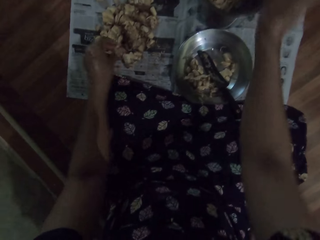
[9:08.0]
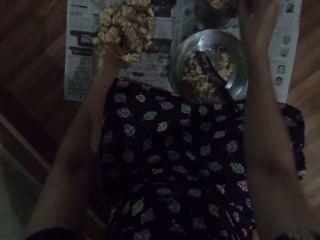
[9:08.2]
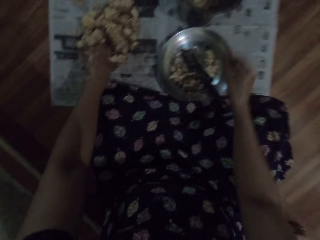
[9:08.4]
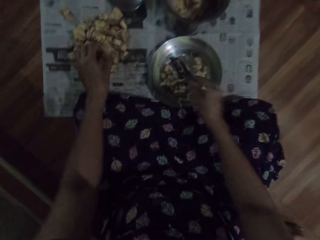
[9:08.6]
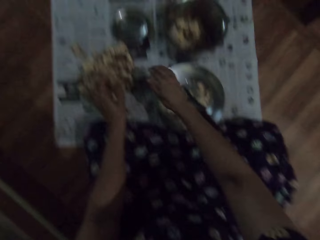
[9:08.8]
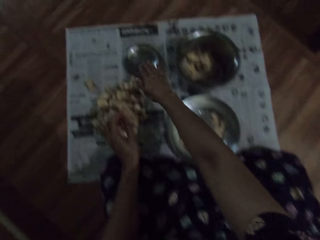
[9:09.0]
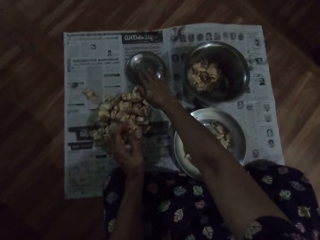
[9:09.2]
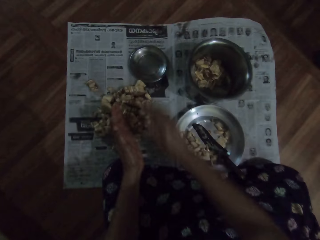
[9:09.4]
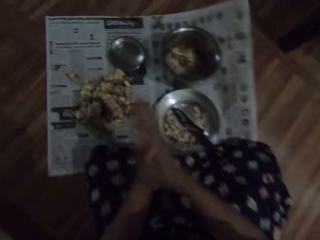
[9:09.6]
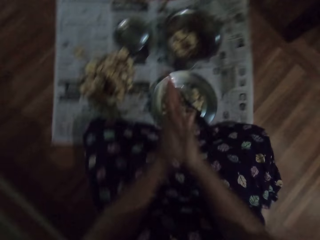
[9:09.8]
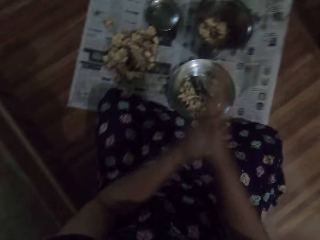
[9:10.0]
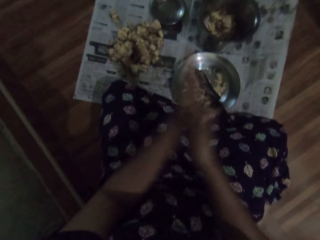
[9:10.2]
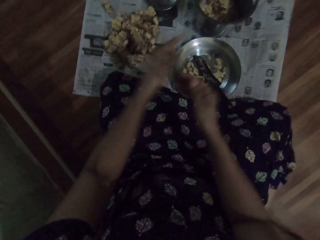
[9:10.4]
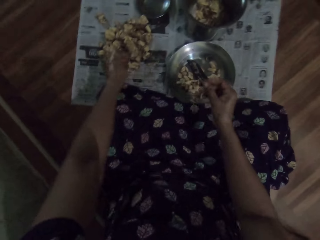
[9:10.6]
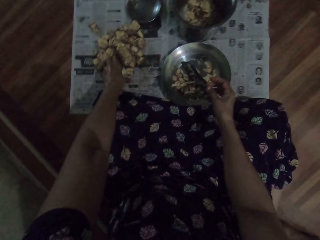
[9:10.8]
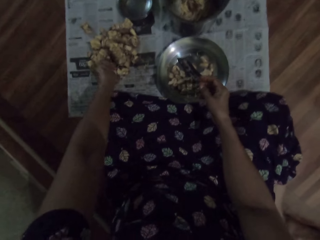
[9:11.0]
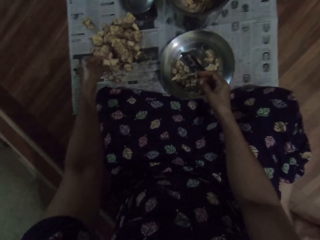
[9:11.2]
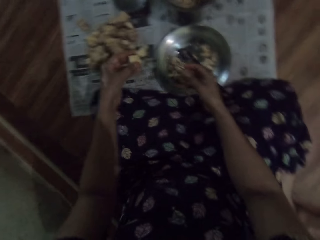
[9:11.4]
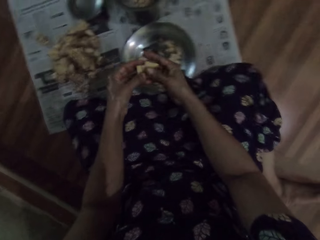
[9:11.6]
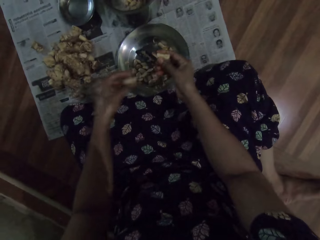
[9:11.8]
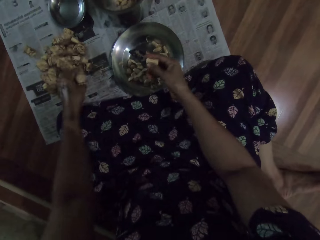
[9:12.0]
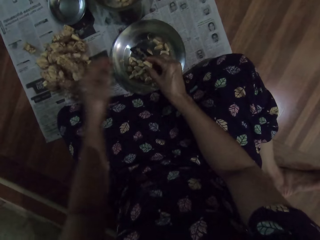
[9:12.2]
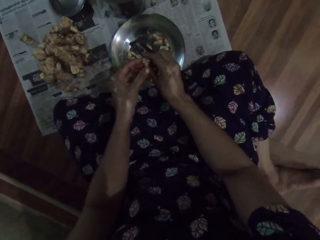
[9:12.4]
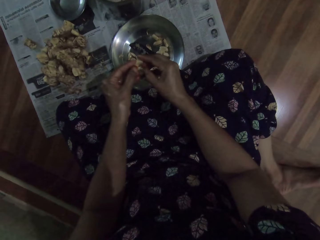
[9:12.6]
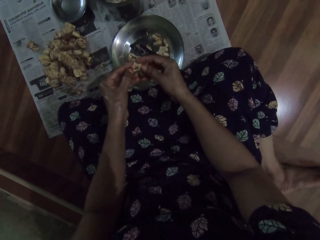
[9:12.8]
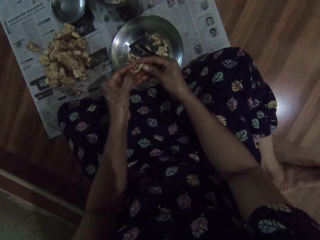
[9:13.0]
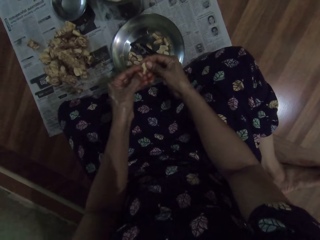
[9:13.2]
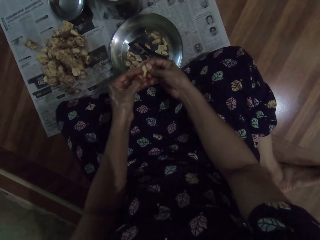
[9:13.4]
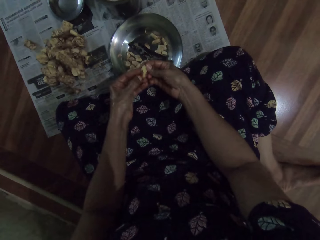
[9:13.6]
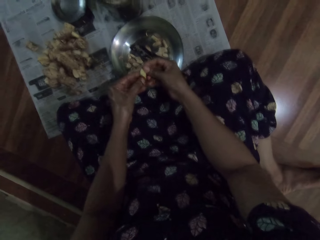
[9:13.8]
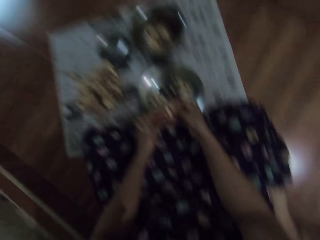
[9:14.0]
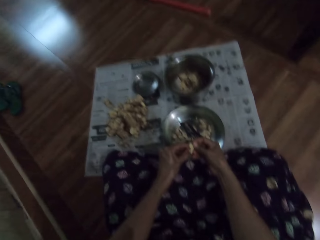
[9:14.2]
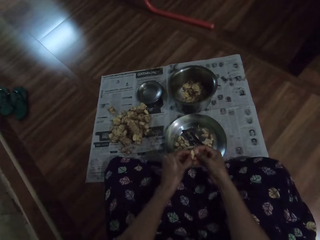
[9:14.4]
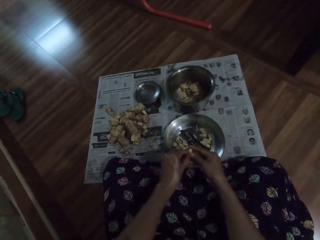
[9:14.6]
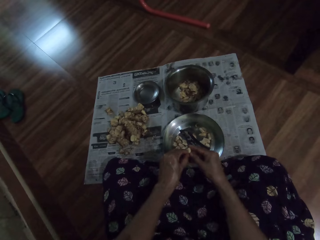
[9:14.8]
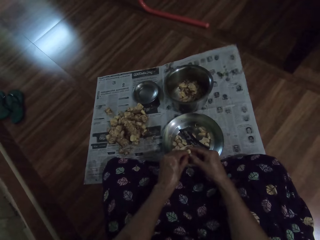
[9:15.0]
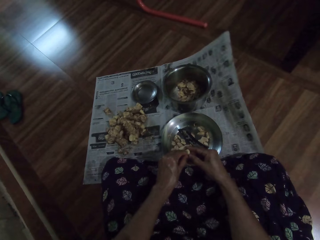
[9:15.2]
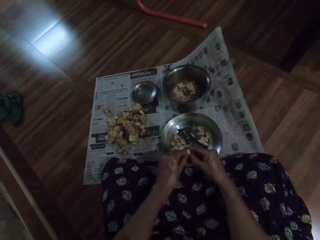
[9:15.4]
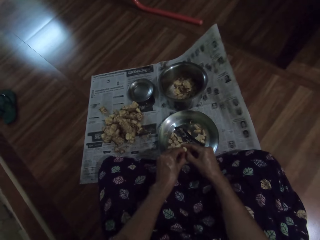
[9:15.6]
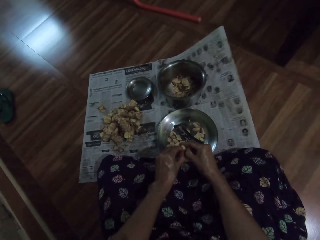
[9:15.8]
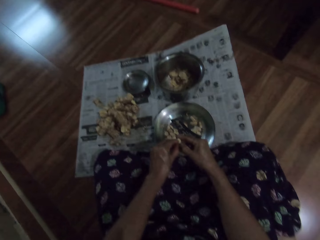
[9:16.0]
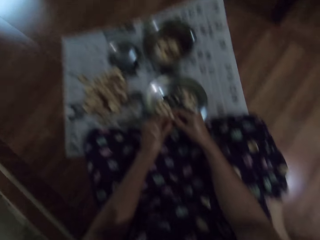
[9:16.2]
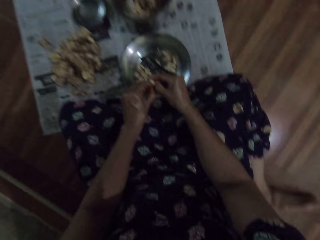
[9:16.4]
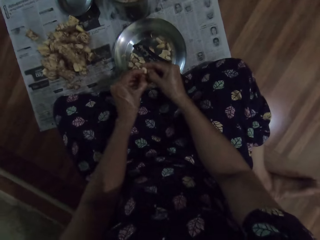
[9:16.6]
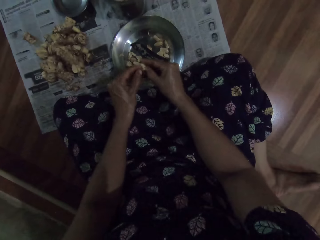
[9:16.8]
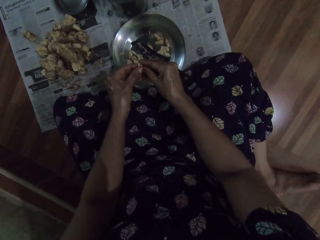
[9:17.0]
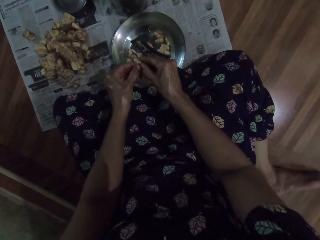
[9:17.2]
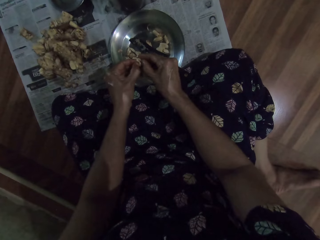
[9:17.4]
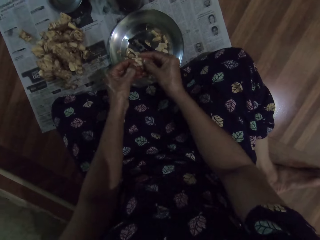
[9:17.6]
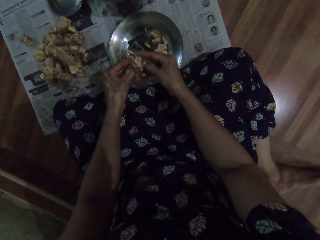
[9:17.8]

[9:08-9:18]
The camera wearer drops the shaft of the garlic pod in her right hand into the steel bowl on the floor. She touches oil in a plate on the floor with her right hand. She rubs both hands together. She picks a garlic pod or ginger from the newspaper on the floor with her left hand. She cuts the garlic pods in both hands into halves. She places the garlic pod in her left hand on the floor. She peels the garlic pod with both hands.

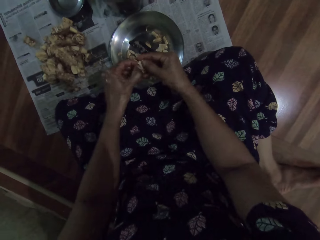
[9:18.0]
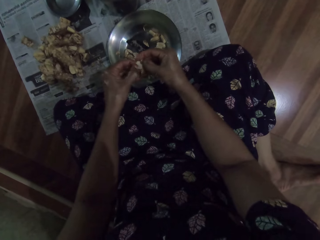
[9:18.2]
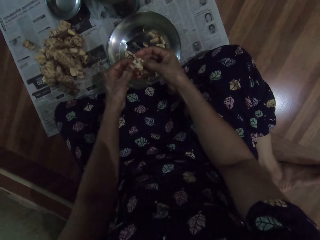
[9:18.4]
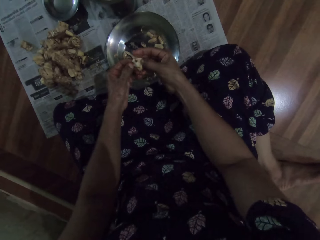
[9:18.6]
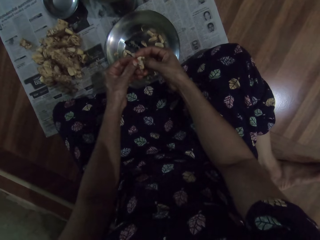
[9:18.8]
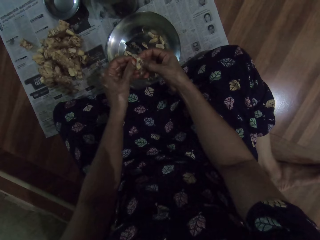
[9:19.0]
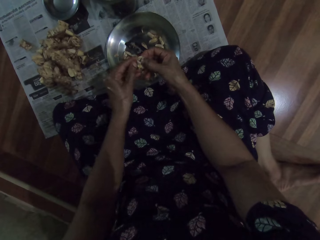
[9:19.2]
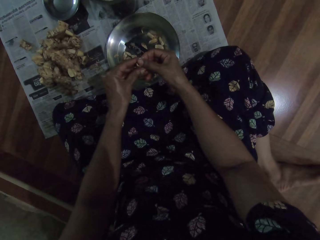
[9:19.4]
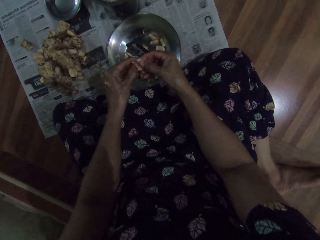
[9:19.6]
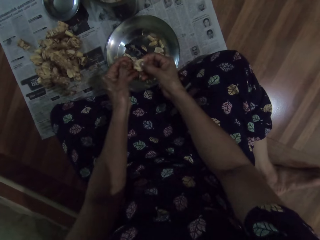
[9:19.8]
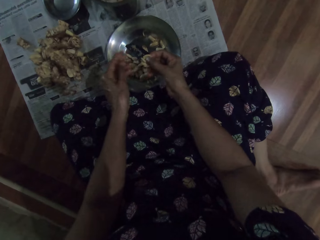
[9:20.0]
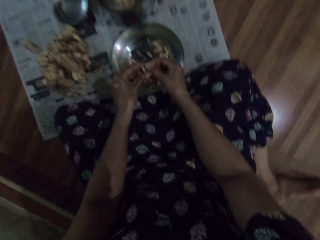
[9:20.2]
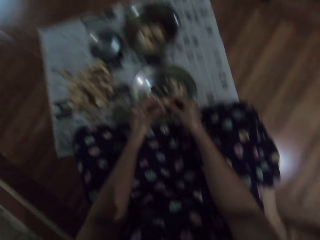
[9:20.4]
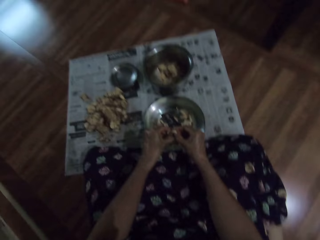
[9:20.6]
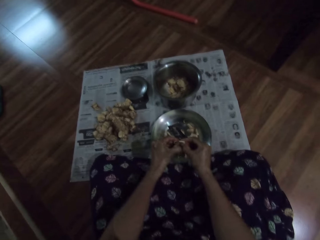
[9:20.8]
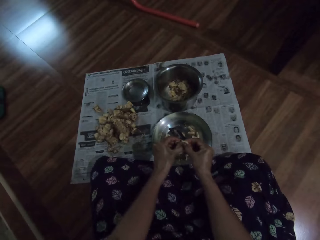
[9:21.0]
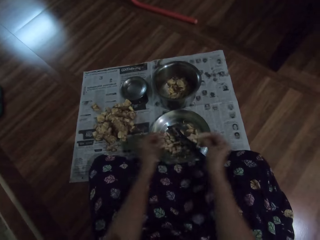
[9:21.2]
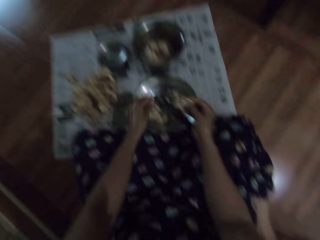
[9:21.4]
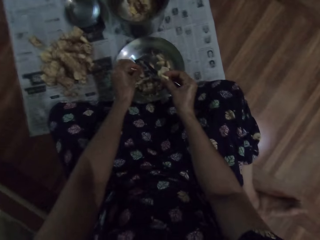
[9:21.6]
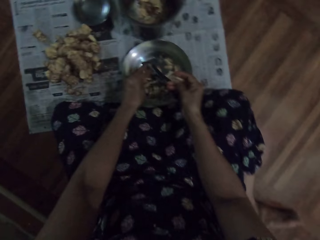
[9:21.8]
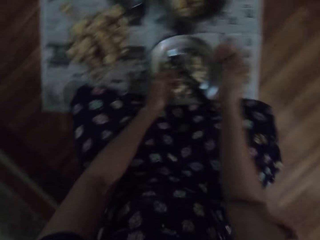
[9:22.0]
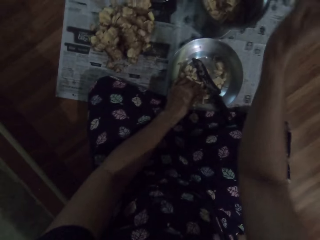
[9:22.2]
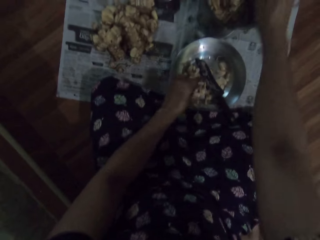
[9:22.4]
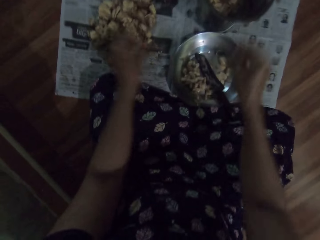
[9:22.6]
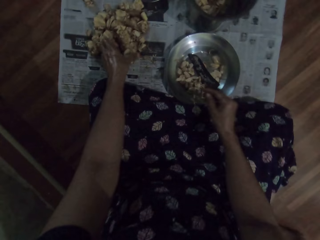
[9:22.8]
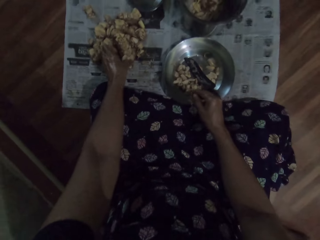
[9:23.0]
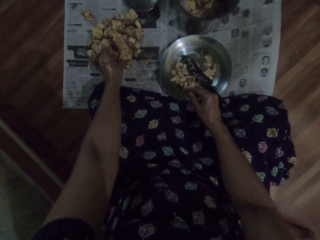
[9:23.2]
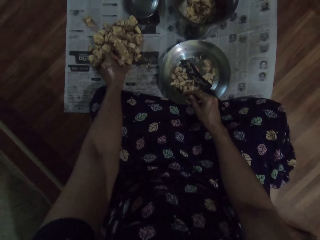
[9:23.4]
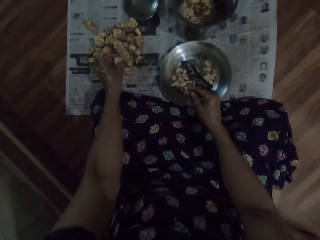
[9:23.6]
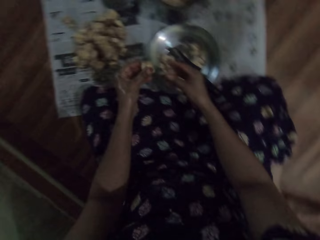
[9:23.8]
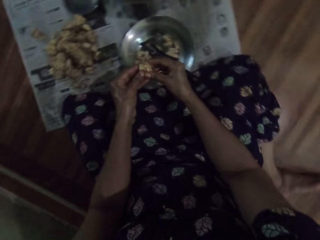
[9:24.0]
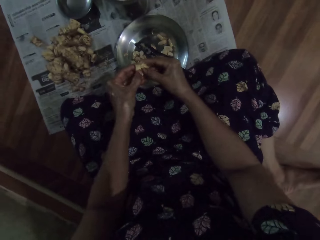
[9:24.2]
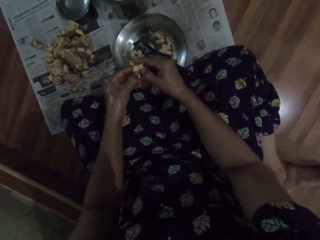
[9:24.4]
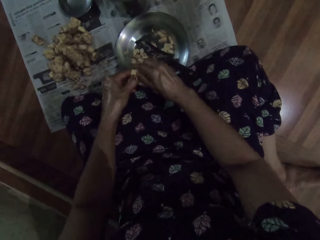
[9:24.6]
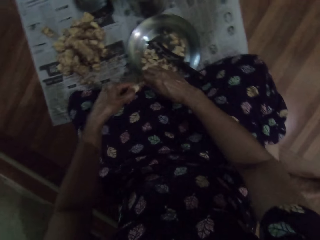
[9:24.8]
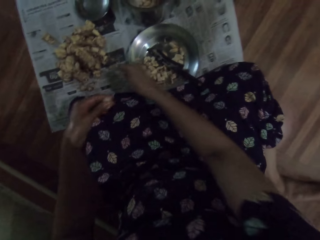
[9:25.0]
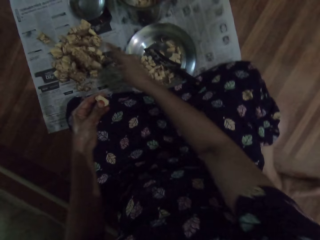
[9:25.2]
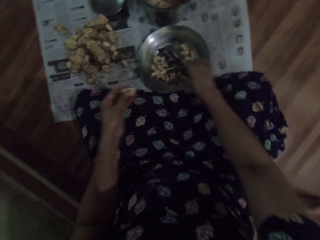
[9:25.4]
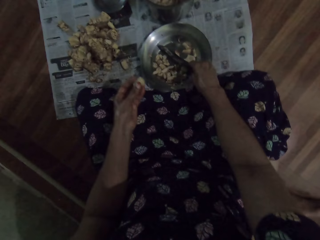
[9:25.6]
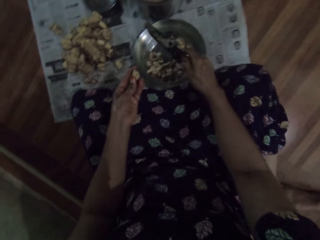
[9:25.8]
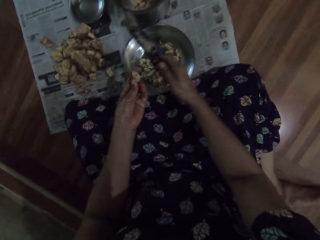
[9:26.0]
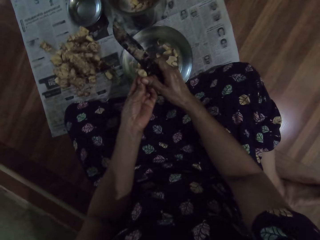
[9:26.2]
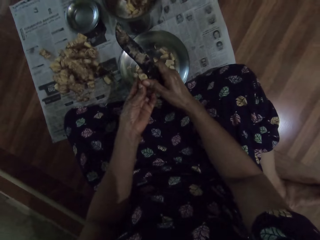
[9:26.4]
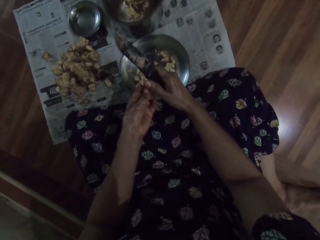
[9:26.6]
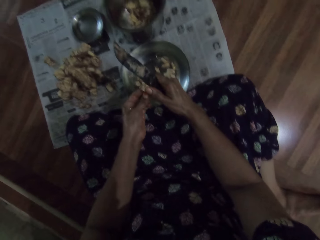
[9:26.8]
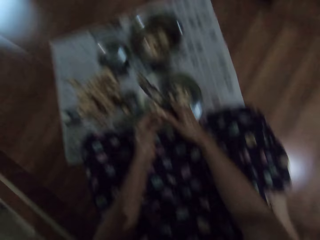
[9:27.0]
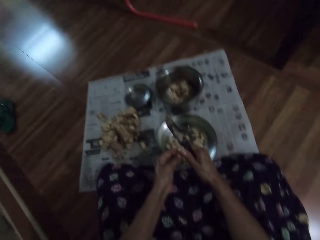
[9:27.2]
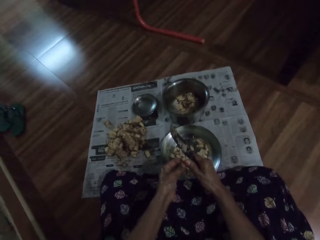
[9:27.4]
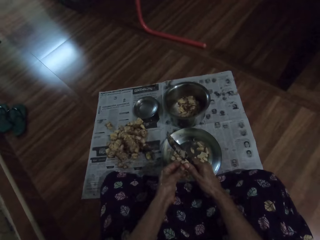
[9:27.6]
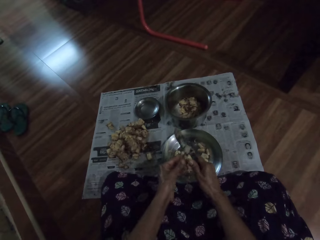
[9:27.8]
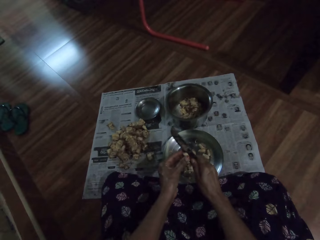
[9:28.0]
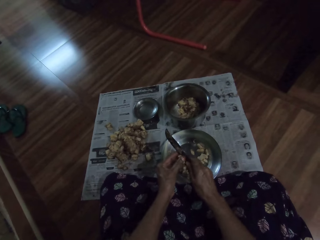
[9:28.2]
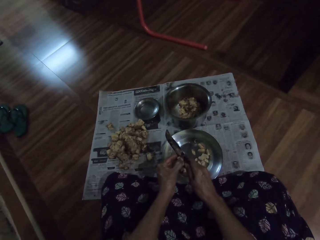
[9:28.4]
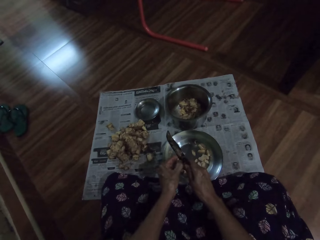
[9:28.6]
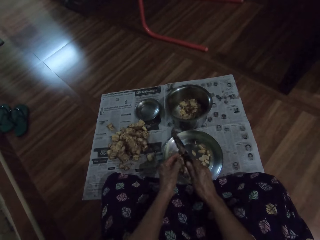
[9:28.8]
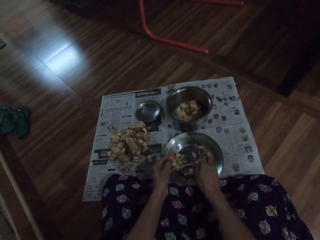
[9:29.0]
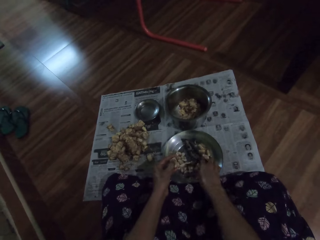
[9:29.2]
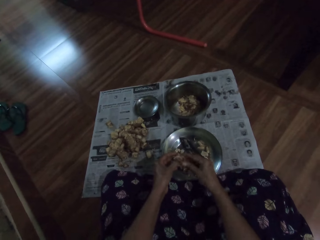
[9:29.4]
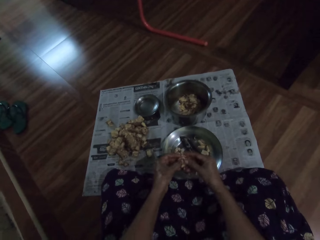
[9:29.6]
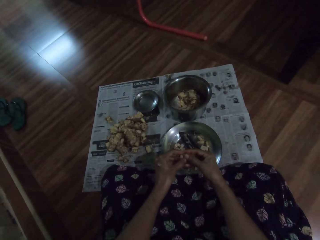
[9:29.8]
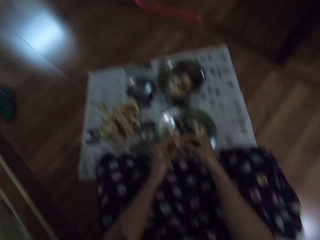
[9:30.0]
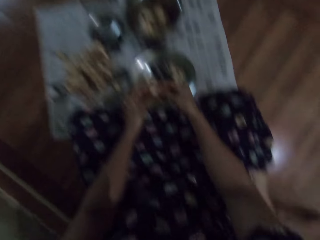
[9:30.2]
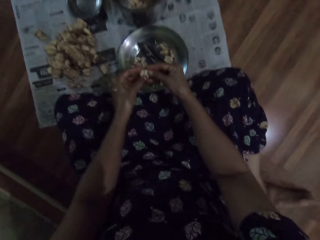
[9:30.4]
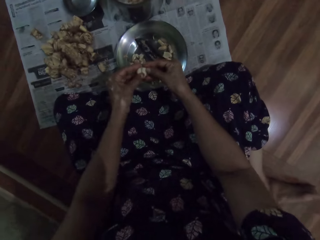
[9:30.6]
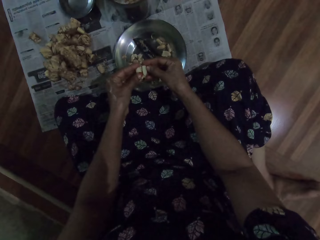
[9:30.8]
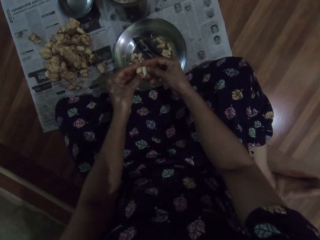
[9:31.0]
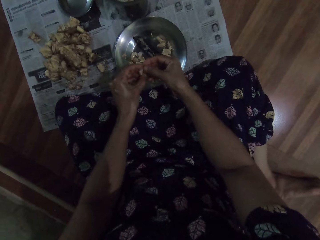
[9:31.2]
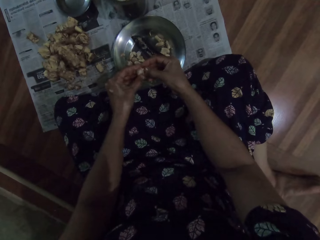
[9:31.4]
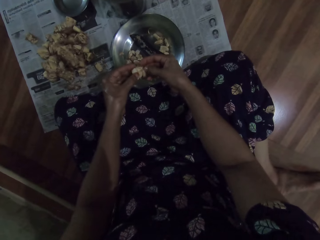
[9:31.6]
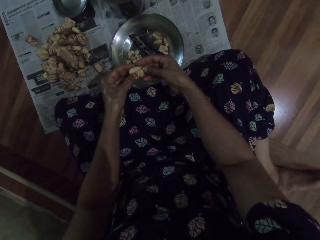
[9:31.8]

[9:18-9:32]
The camera wearer peels the garlic or irvingia seed and looks around. She drops the irvingia seed outer peel in the plate on the floor with her right hand. She puts the garlic inner peel in the pot. She picks an irvingia seed from the floor with her left hand. She splits the irvingia seed with her hands. She drops the irvingia seed on the floor with her right hand. She picks up a knife from the plate on the floor with her right hand. She cuts the irvingia seed in her left hand with the knife in her right hand. She places the knife in the plate on the floor with her right hand. She peels the irvingia seed into the plate on the floor with her hands.
